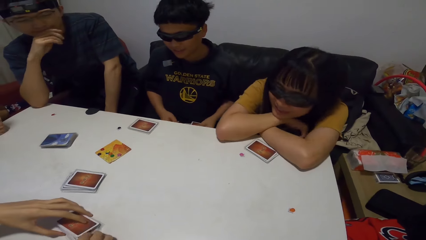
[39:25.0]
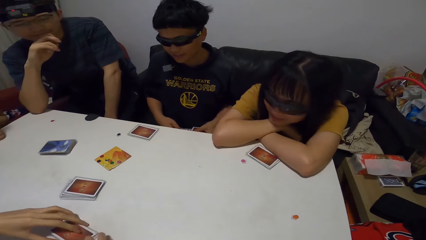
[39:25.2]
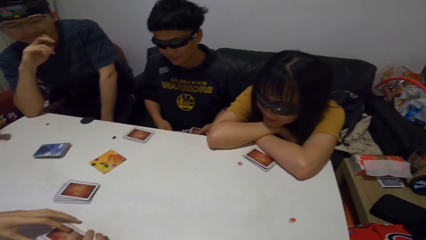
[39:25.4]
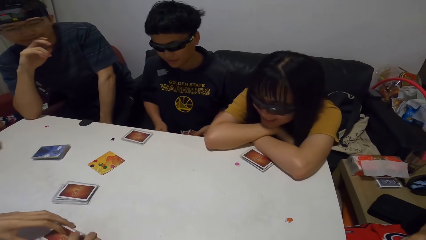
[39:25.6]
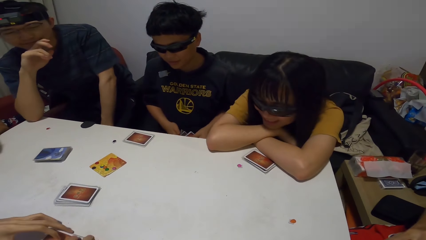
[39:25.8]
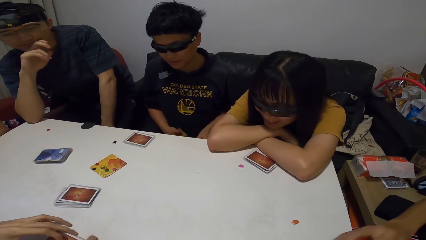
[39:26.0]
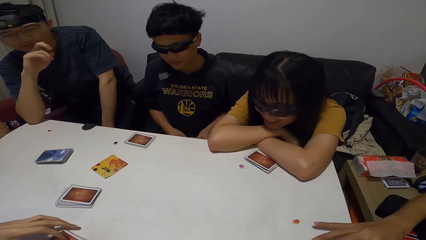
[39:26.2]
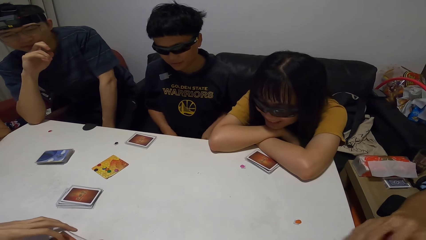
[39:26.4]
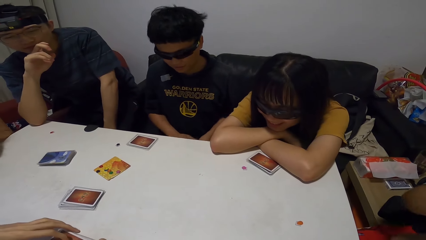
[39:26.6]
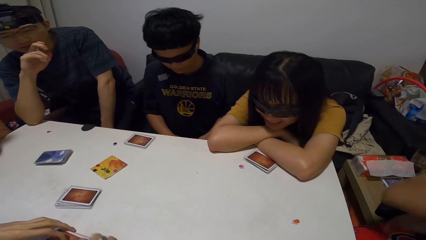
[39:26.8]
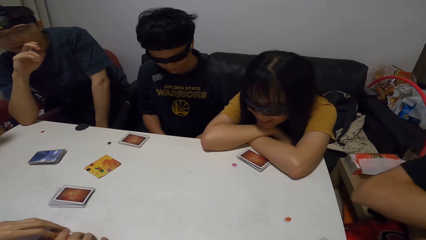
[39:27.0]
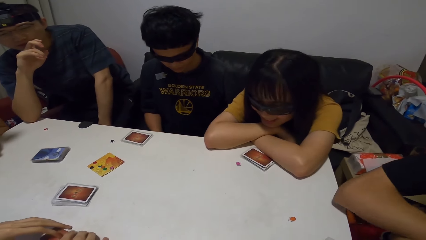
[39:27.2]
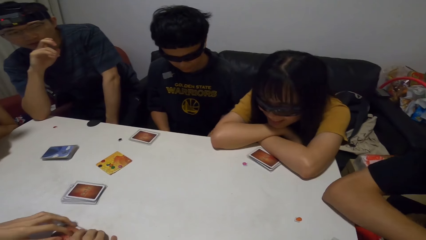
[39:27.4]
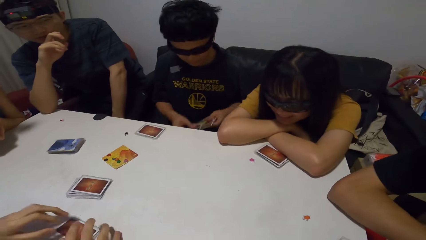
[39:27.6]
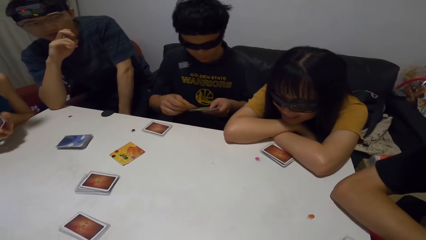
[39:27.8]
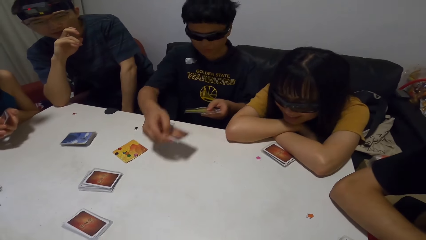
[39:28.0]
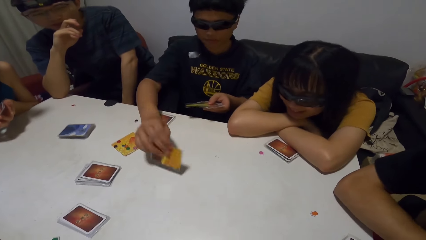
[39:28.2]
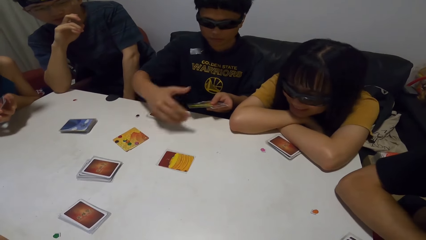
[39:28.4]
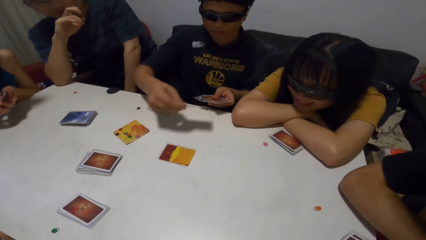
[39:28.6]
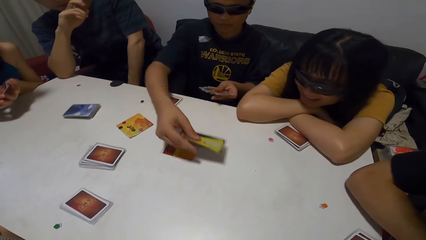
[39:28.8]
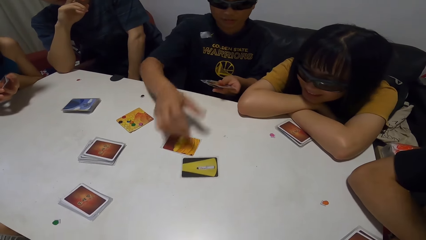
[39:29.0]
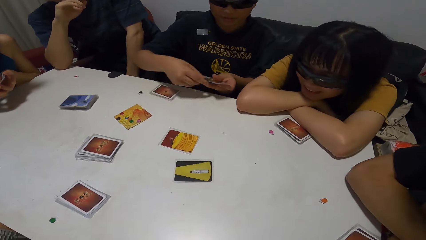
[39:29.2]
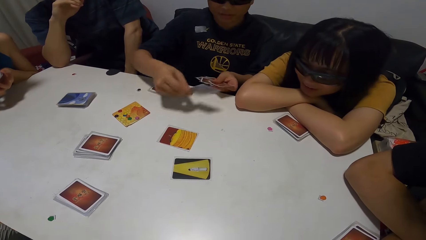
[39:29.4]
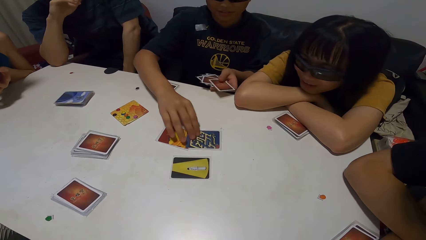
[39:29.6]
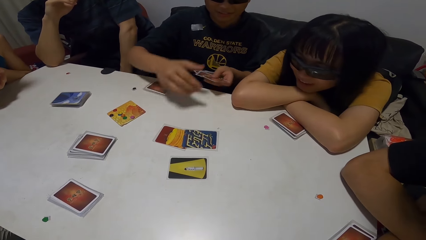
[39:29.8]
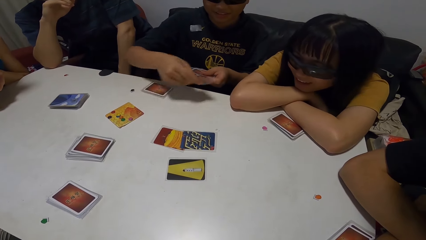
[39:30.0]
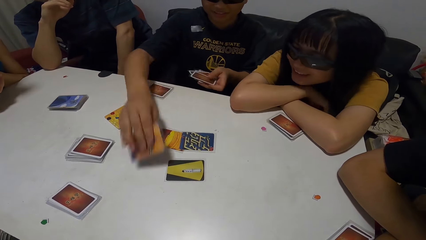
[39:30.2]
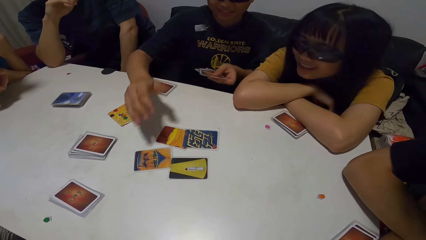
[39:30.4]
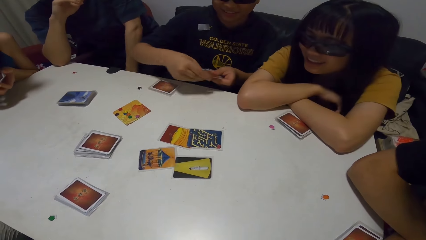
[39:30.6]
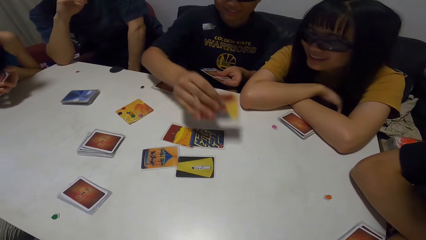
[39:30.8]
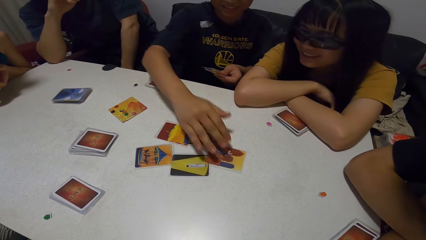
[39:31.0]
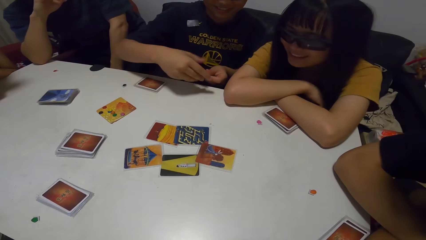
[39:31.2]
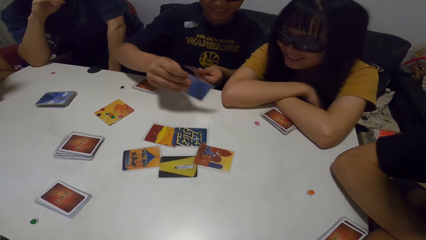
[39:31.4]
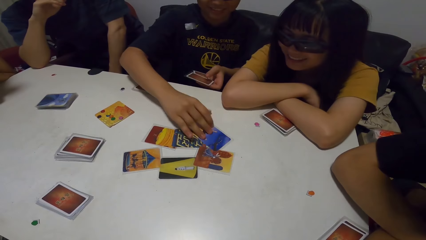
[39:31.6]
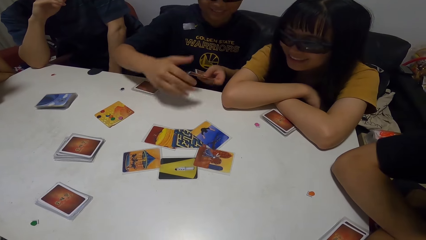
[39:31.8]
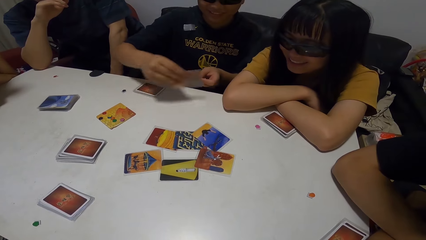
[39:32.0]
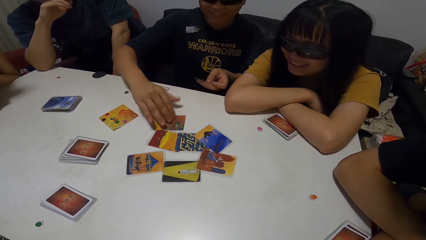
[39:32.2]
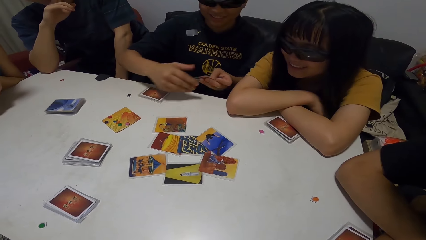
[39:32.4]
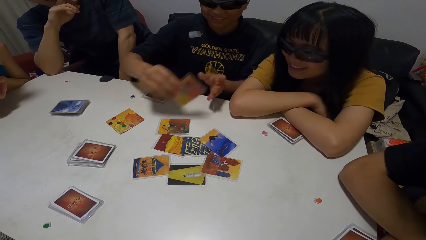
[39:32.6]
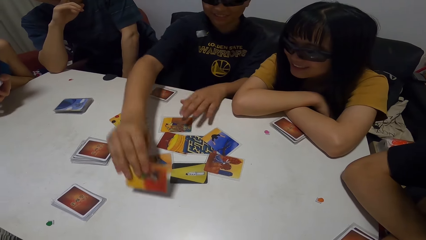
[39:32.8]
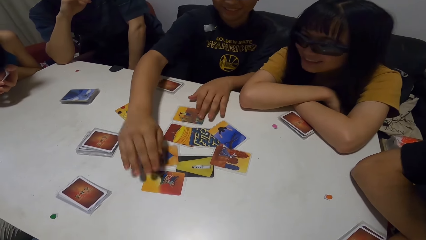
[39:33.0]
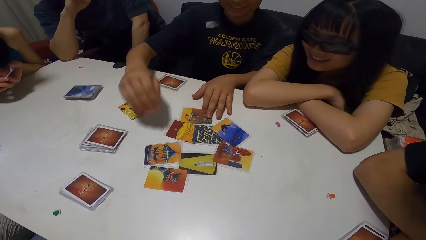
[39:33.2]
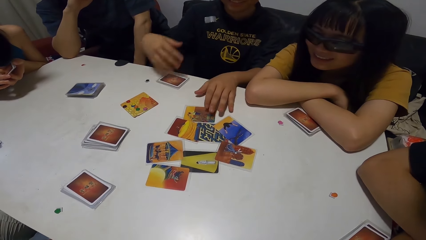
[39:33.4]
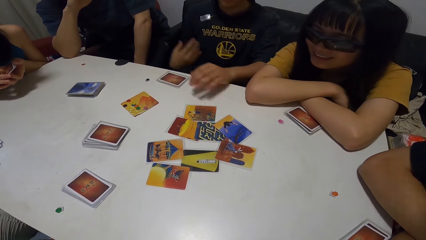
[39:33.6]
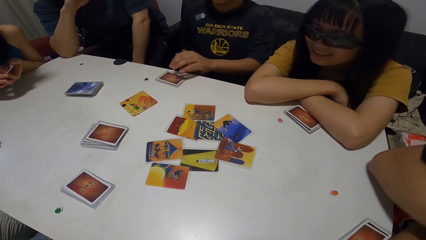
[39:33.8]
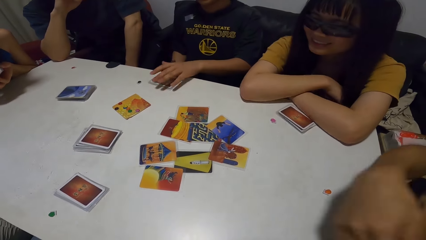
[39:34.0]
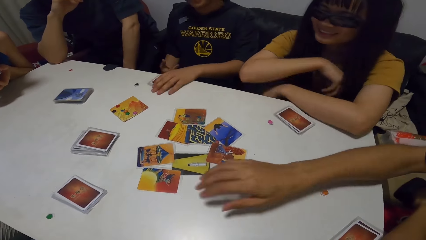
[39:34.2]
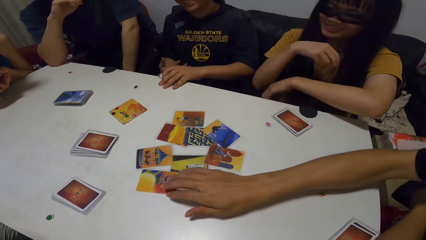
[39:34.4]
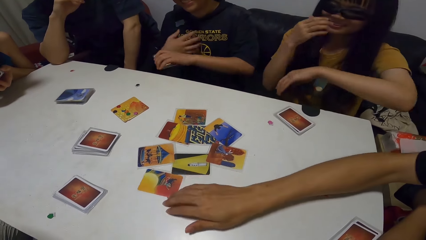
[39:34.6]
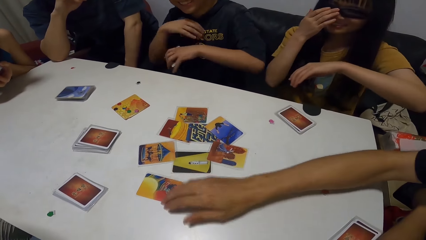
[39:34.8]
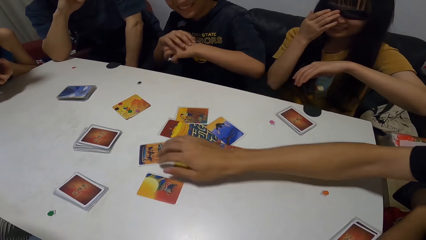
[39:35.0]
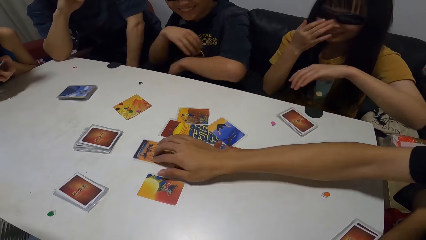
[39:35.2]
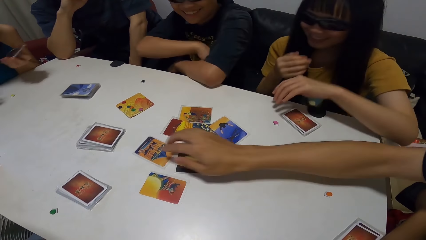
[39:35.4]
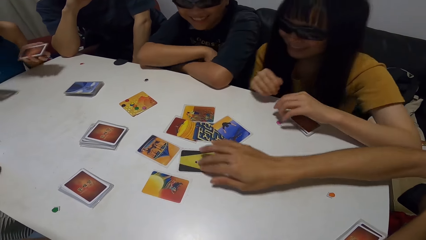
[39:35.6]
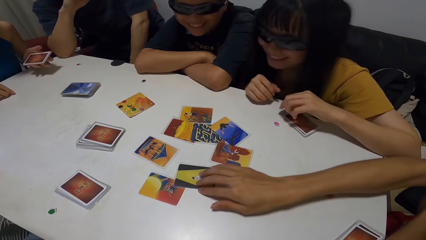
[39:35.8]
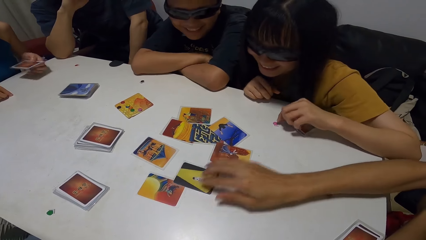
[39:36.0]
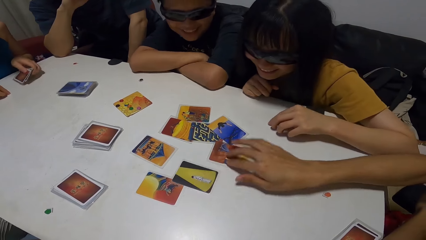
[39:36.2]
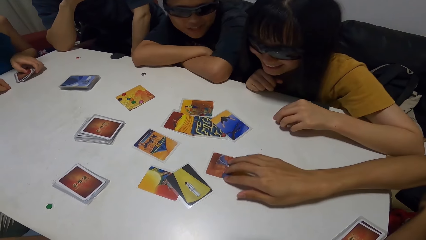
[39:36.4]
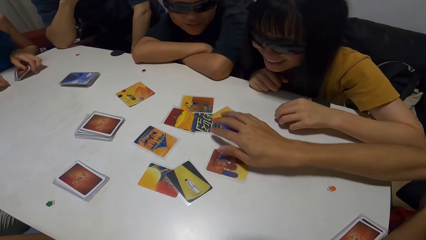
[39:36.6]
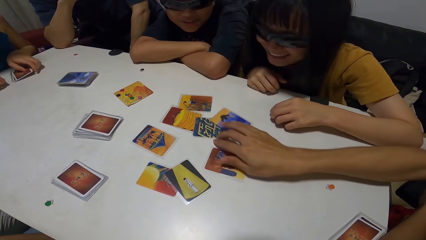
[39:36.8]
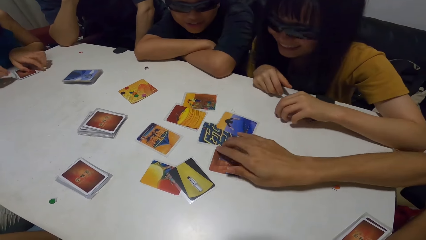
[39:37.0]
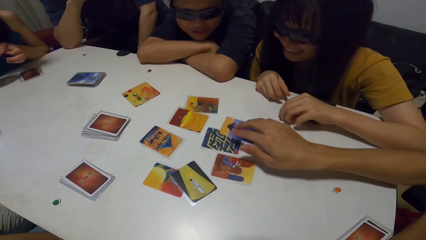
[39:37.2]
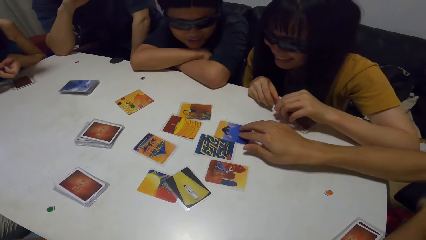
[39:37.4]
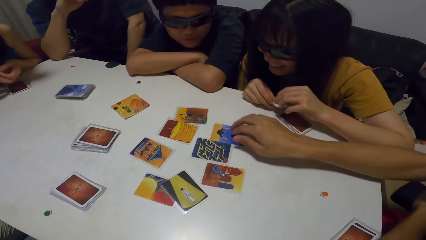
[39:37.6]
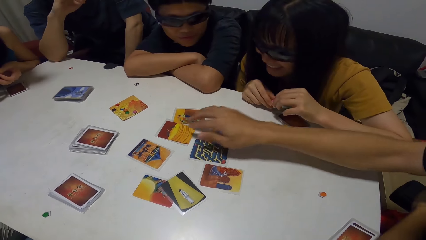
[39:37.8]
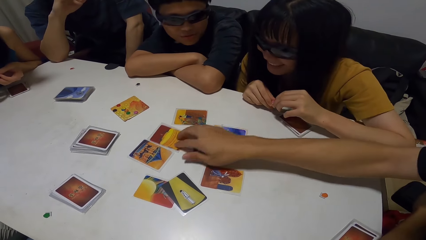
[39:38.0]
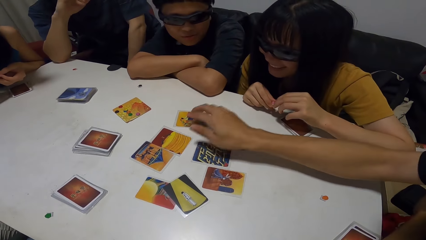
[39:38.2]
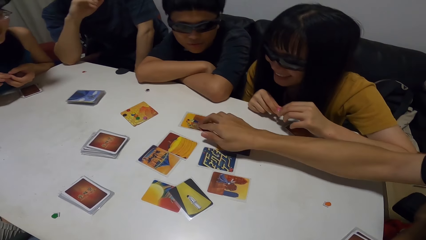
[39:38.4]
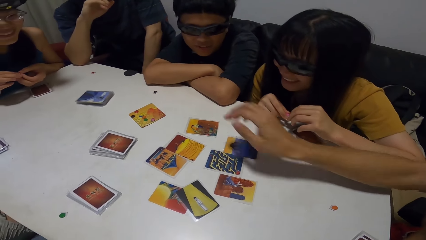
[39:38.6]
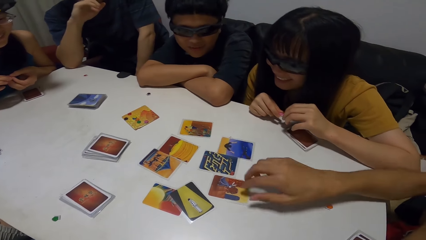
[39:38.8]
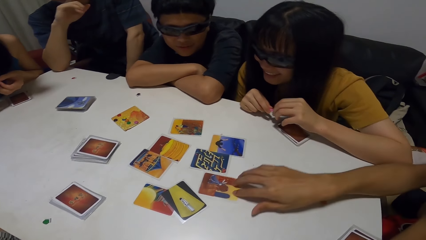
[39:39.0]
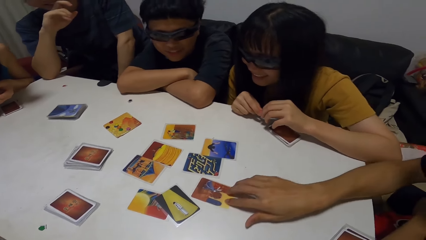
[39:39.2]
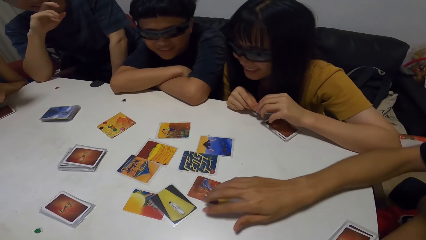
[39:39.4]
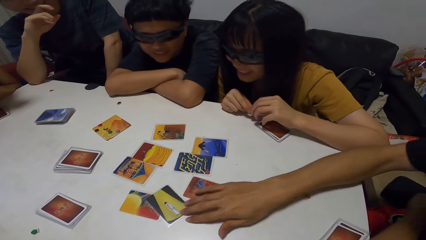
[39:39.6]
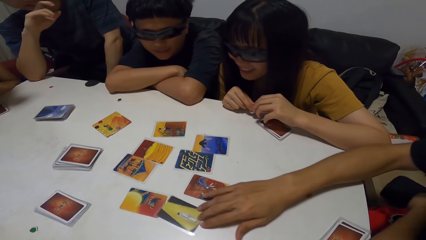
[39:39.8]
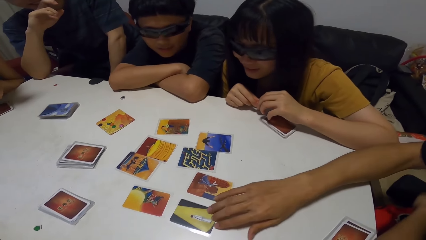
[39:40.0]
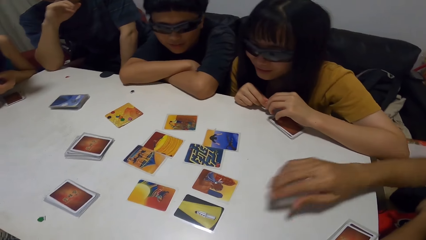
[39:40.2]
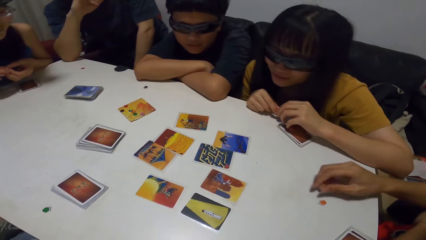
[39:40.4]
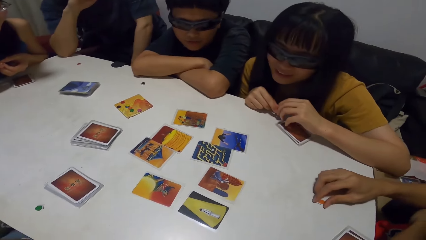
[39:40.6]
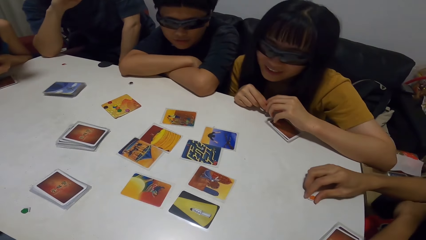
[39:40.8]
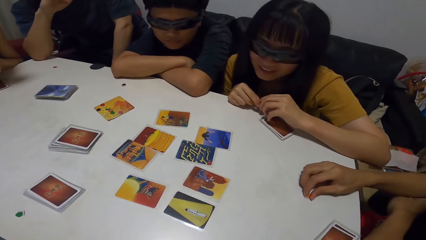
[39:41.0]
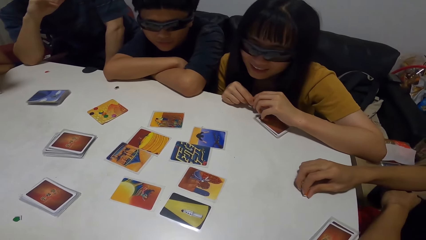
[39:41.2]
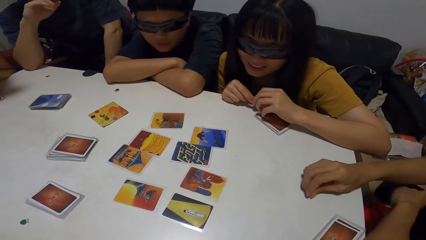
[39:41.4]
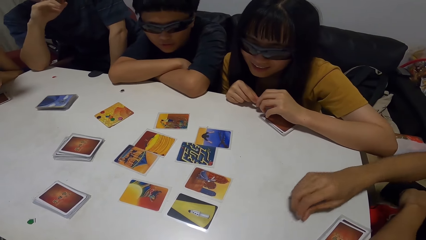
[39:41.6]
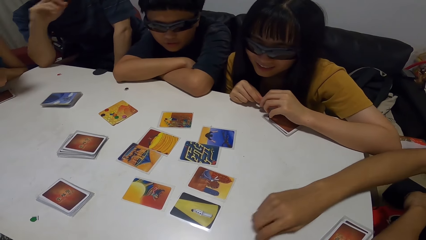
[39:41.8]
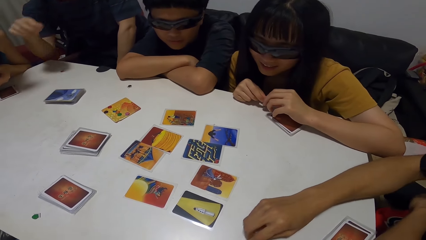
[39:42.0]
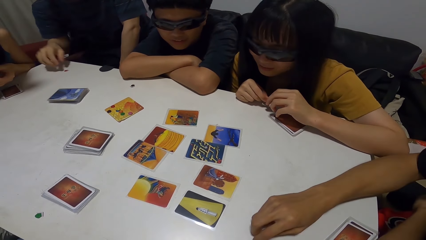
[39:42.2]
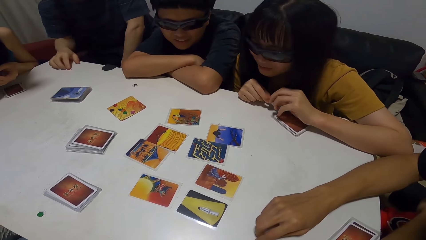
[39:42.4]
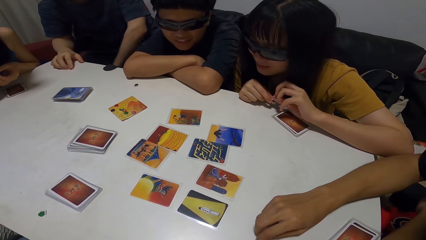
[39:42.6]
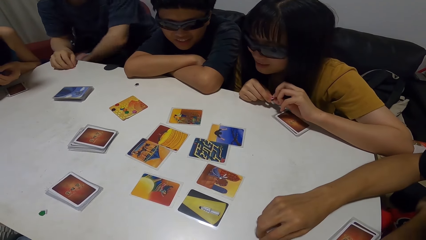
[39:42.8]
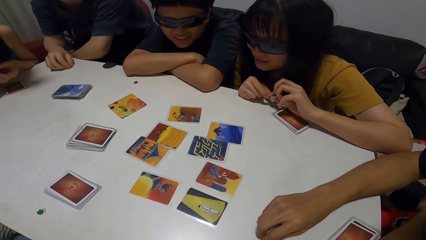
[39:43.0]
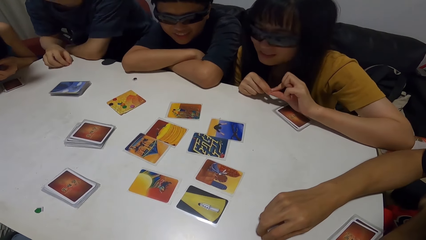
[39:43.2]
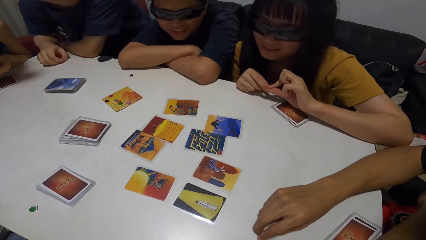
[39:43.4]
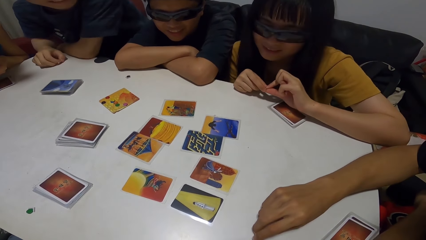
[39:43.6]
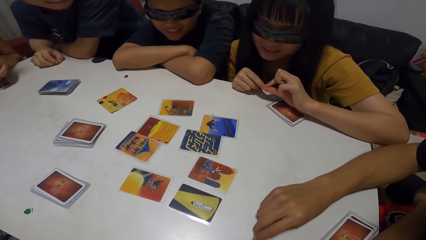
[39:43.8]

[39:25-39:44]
A man reshuffles the cards. Another man places his cards on the table. The first man places a card on the table and shuffles on the table. He places a card on the table repeatedly. The first man packs his cards from the table. The second man arranges the cards on the table. A lady adjusts her glasses. Another lady picks the yellow paper from the table. The first lady picks the pink paper from the table. The second lady places her cards on the table. The second man moves the orange paper on the table. A third man touches the red paper on the table.
